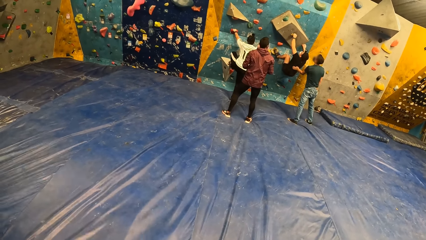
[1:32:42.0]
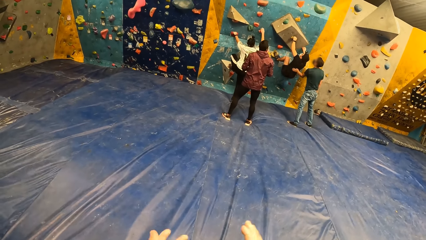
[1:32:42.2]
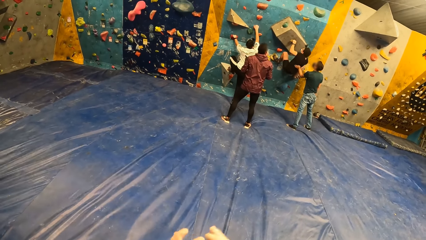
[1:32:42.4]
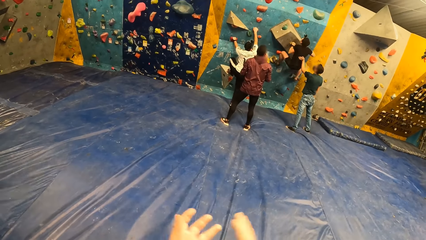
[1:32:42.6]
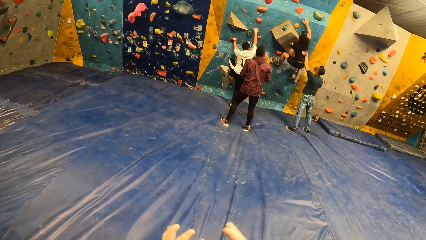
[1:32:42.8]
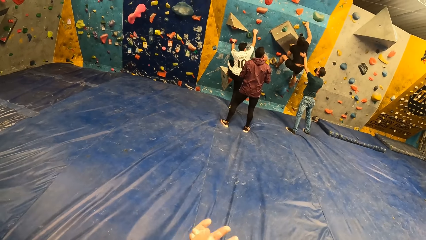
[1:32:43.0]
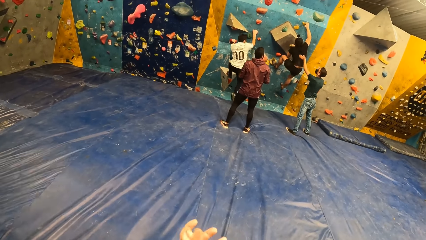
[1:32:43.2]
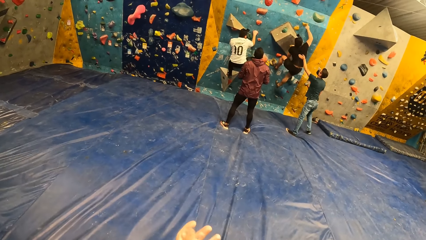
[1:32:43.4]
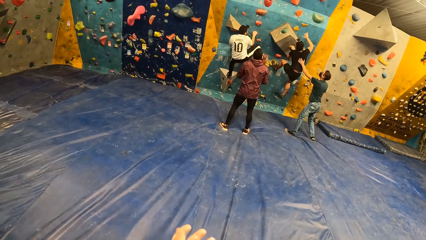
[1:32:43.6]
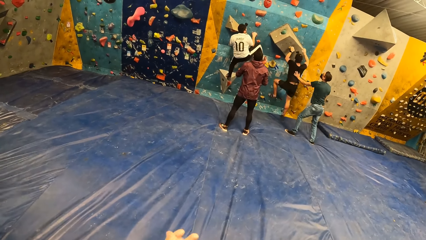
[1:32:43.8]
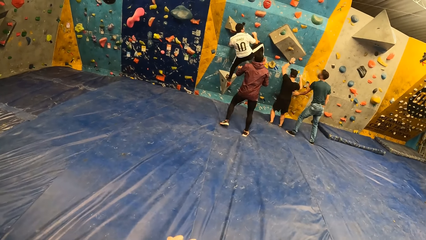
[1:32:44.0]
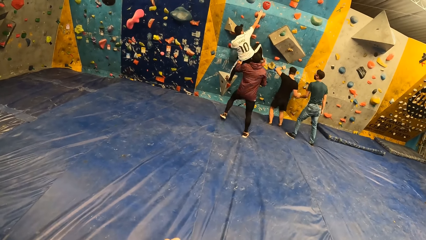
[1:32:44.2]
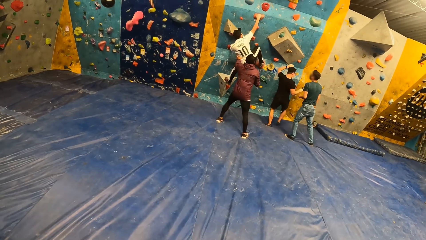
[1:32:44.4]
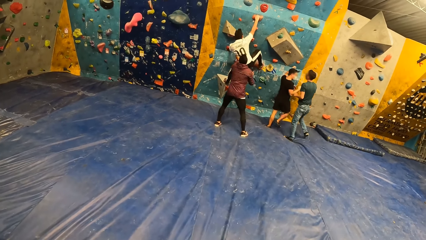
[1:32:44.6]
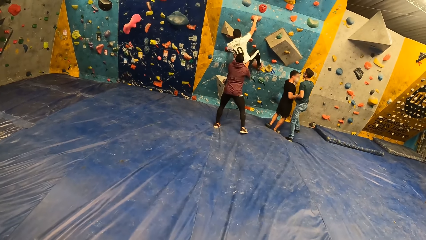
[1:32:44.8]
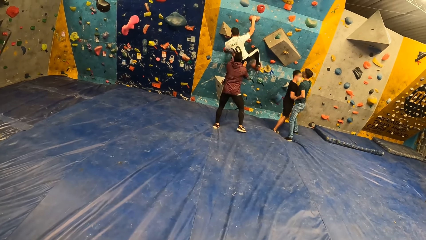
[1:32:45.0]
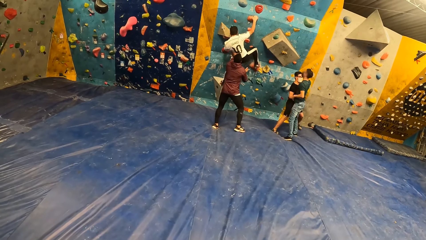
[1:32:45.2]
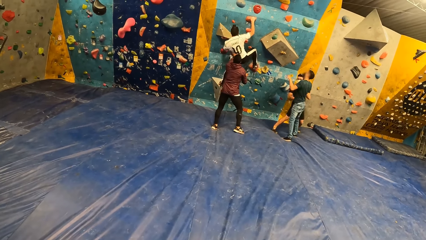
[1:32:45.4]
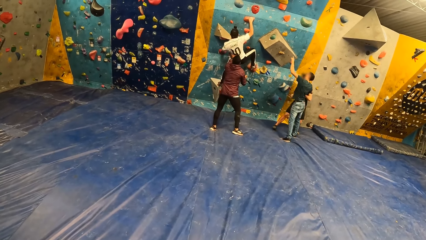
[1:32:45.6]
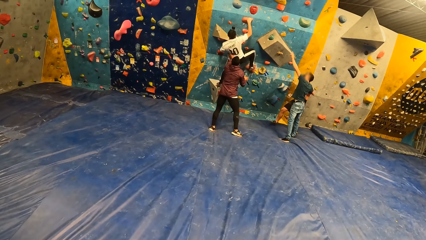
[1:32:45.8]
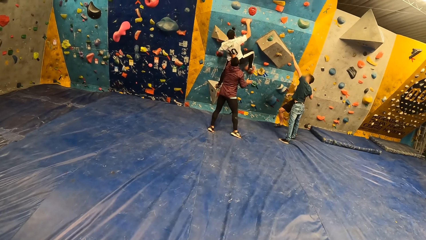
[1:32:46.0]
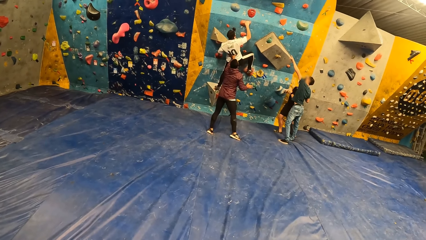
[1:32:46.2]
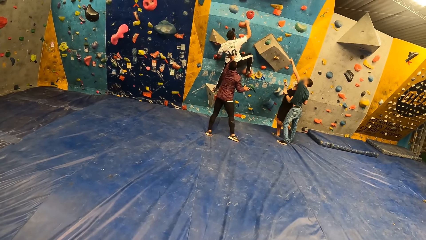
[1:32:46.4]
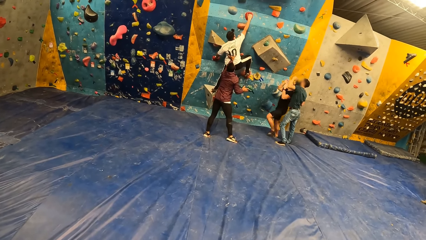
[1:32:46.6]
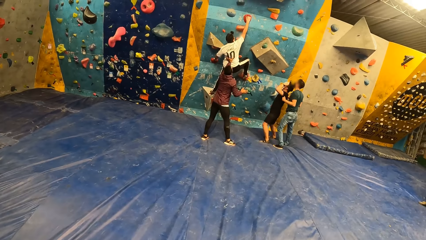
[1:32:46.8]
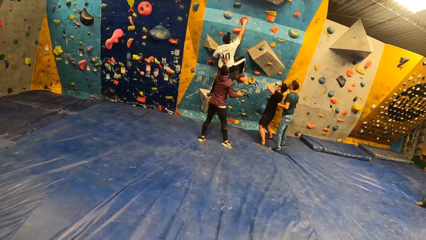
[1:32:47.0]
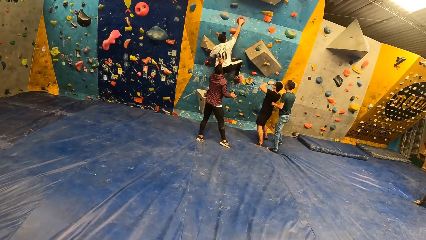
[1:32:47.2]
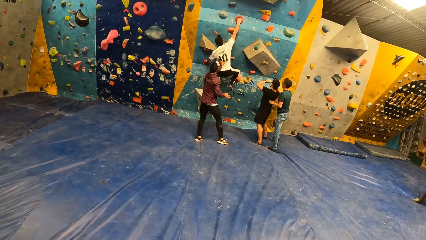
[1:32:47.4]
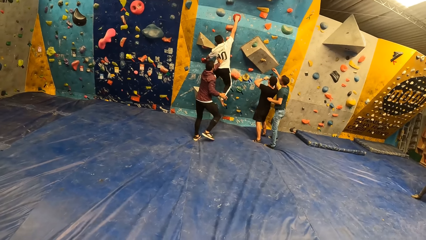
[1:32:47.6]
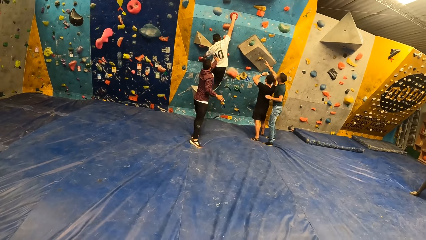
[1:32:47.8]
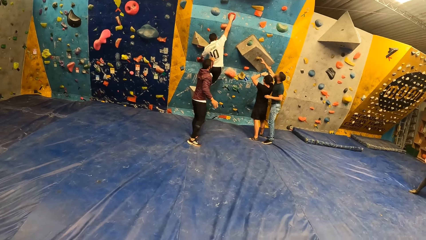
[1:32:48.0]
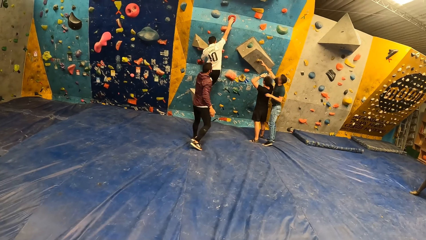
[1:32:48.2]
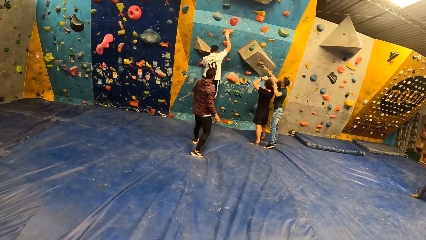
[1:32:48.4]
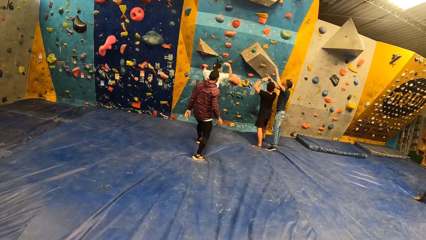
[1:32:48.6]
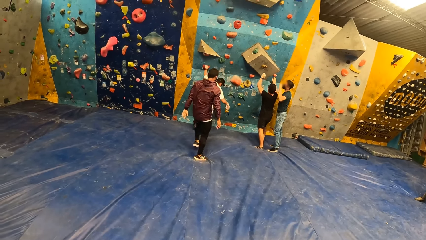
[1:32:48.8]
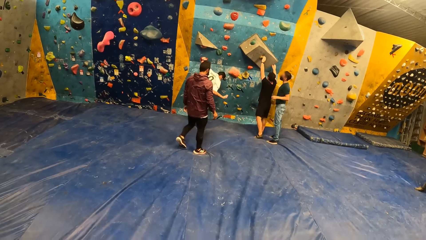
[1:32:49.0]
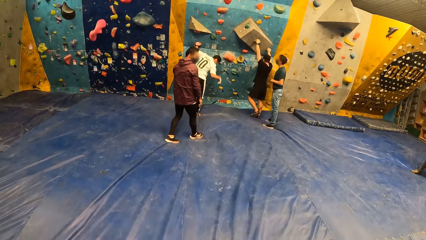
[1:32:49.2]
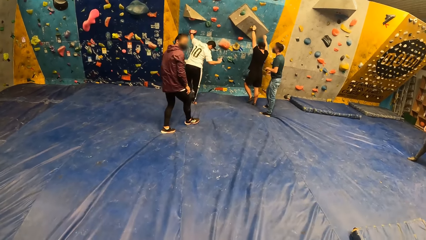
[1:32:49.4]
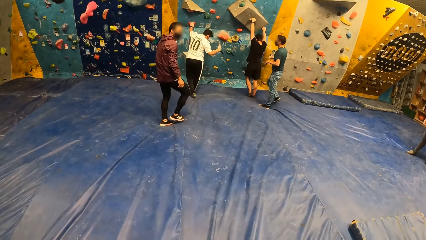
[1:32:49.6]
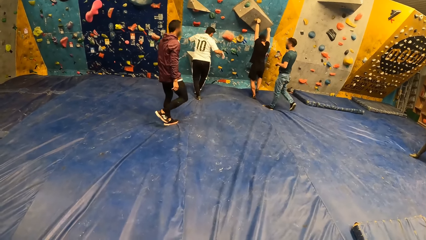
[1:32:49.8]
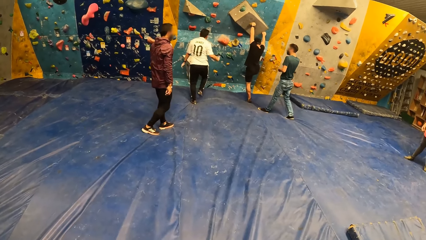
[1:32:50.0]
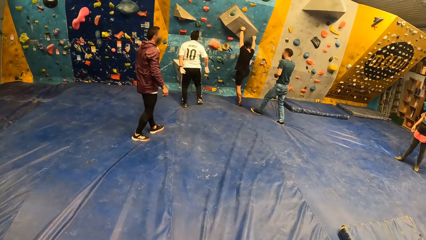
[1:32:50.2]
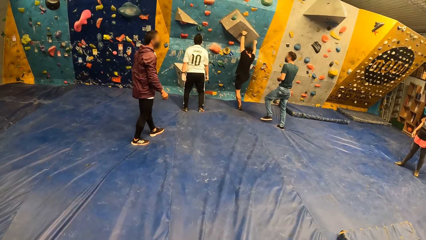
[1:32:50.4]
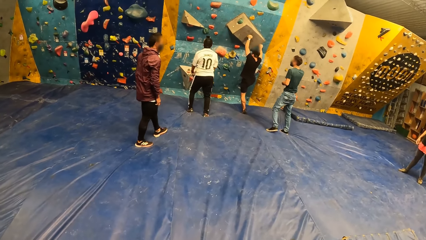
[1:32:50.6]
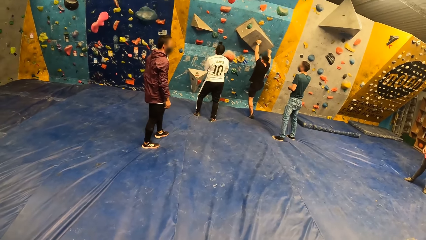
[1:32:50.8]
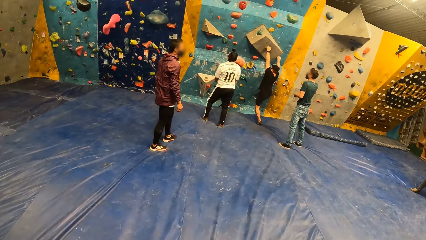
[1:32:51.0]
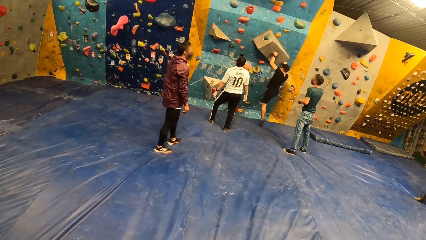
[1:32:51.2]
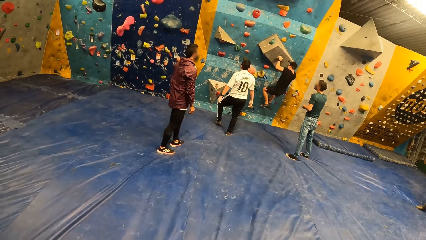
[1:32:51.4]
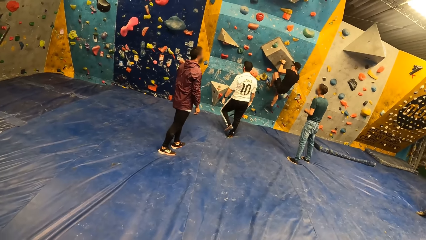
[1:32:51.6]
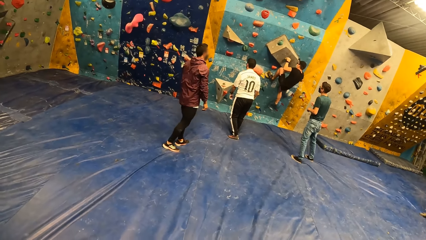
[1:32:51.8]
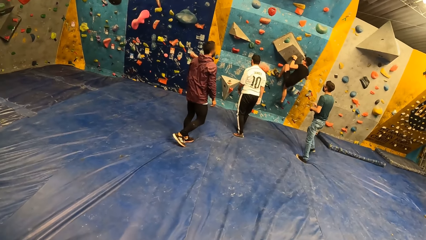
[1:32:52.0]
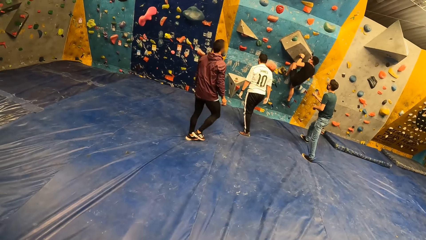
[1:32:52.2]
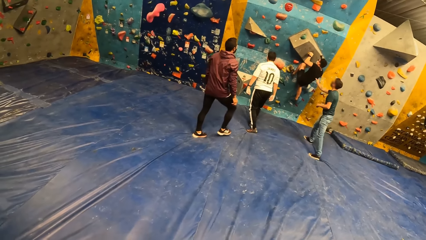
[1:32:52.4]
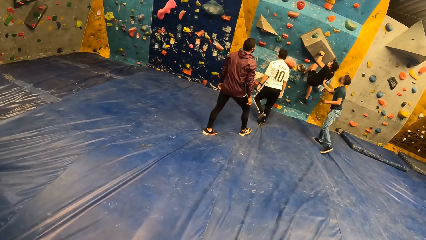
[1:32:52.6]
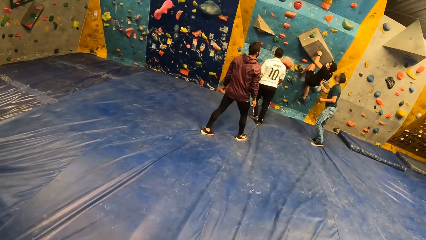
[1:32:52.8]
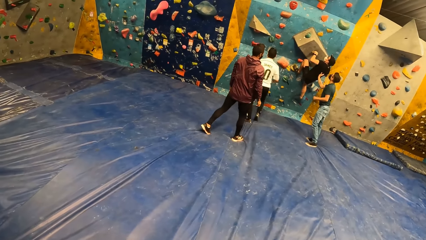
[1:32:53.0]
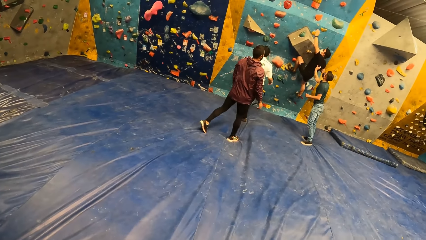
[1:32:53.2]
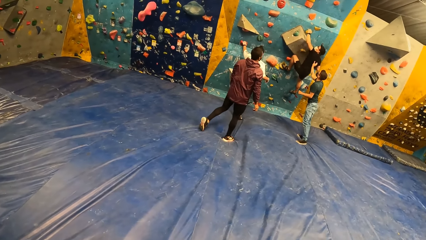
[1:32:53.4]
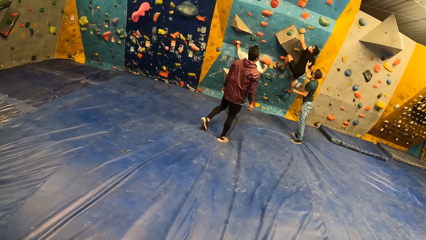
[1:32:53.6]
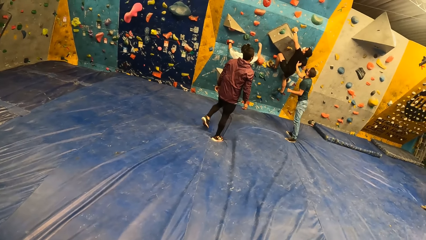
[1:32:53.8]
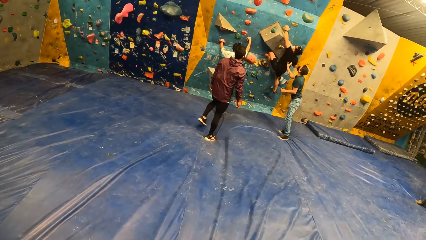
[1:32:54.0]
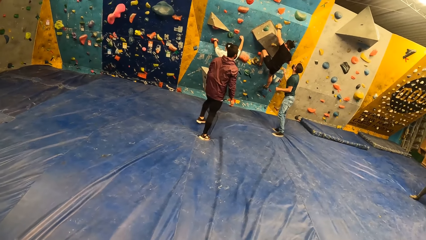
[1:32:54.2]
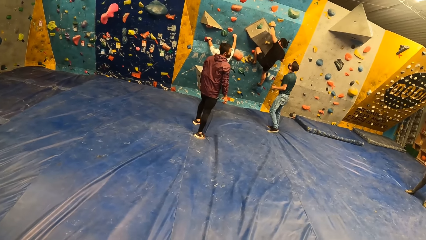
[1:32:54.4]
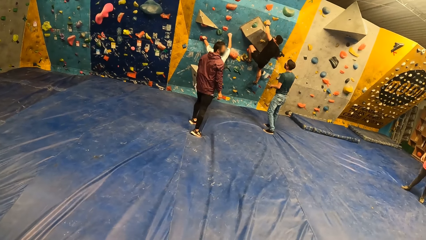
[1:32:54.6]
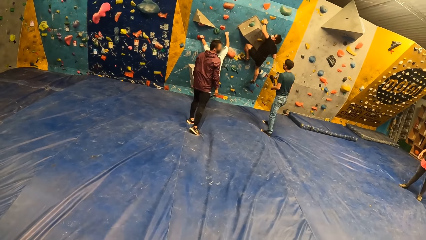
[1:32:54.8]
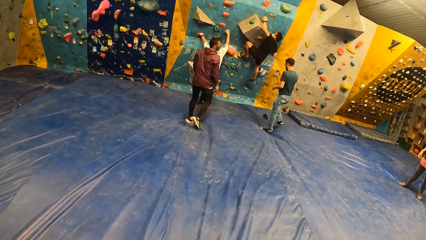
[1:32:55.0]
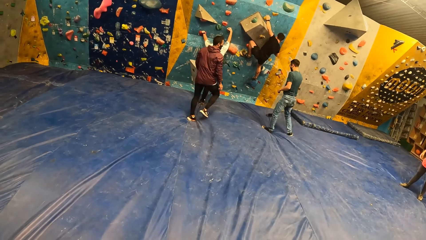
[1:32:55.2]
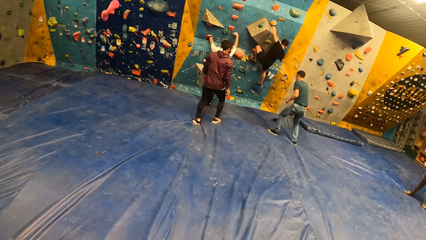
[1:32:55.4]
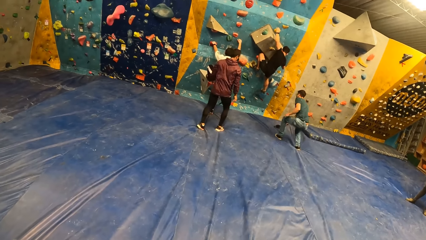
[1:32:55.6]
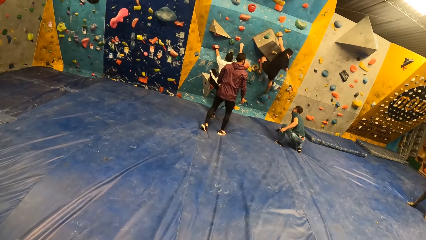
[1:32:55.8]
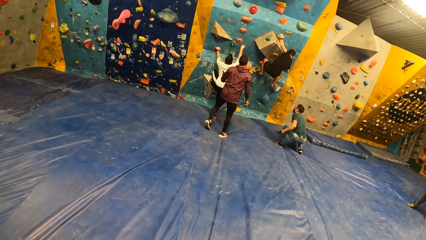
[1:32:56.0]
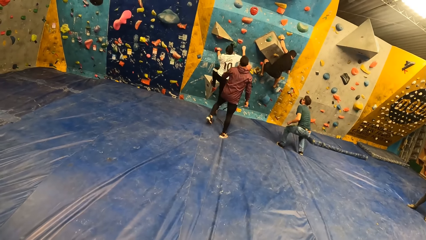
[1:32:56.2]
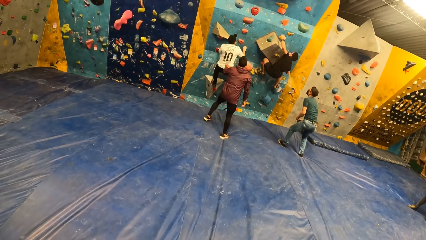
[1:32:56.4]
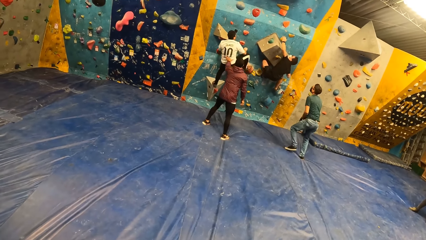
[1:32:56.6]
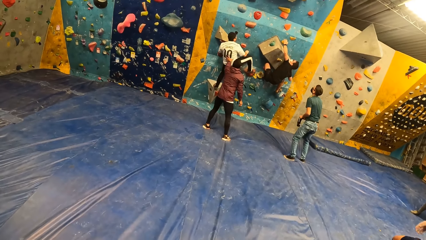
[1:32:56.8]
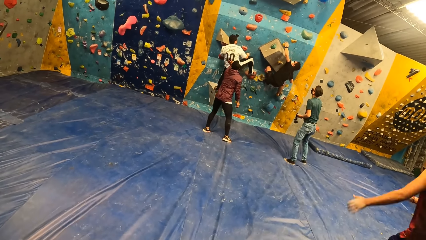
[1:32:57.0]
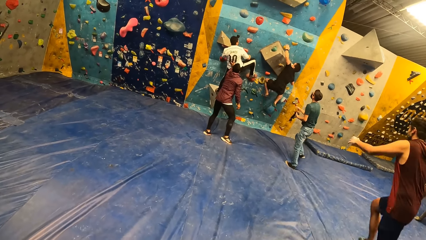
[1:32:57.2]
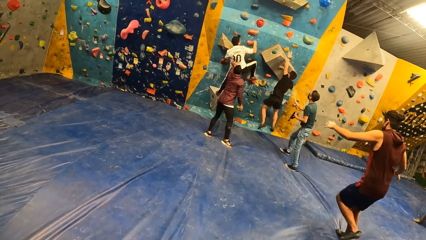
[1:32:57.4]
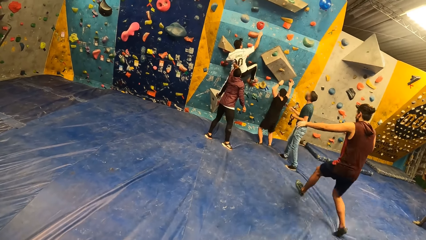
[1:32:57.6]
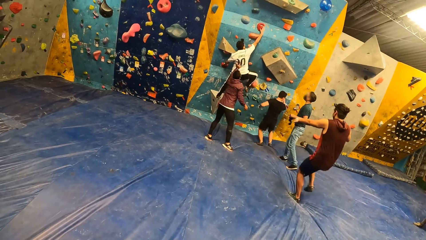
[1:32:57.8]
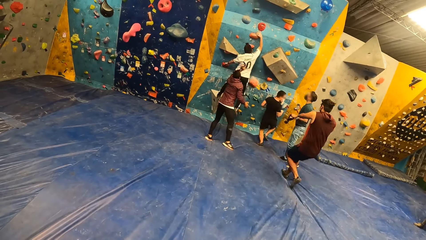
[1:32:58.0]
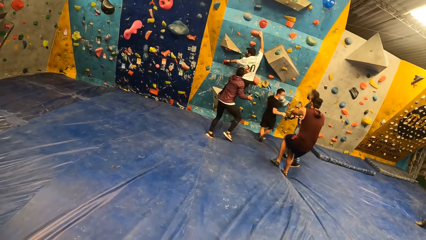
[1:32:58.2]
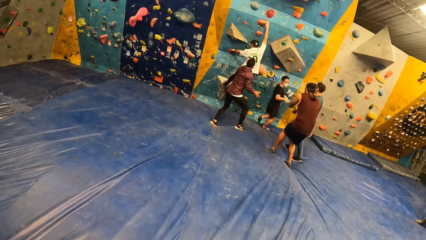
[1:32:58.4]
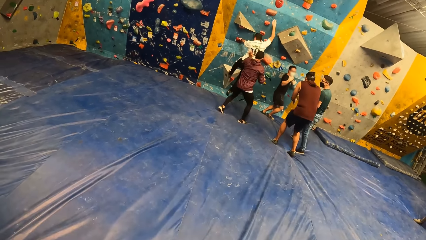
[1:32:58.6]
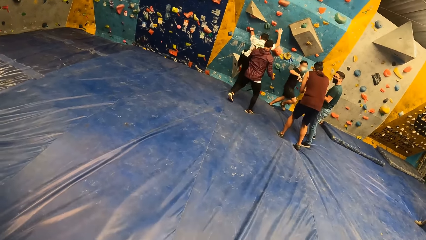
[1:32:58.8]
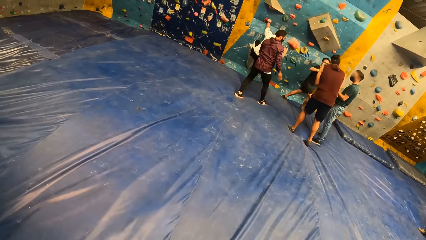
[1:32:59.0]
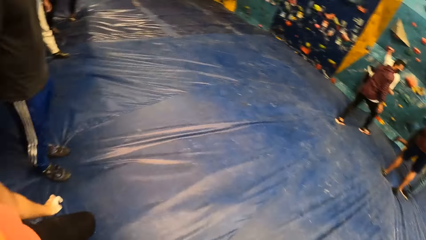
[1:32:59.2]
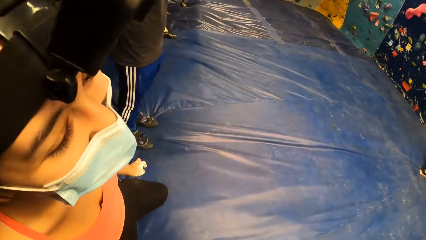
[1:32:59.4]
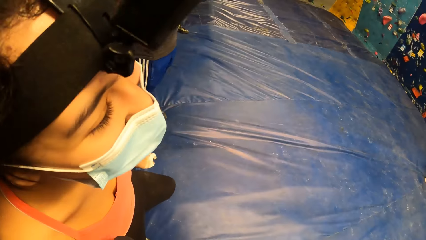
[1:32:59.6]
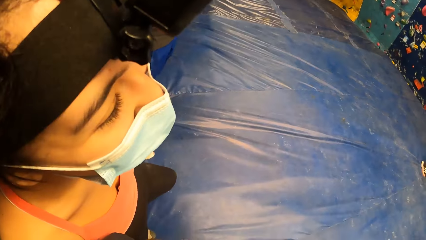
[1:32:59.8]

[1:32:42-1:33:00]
A man climbs up the bouldering wall with both hands. Another man falls off the bouldering wall to the crash pad. The instructor interacts with the second man. Another instructor touches the first man with his left hand. The first instructor touches the bouldering wall with his right hand. The first man falls off the bouldering wall to the crash pad. The second man climbs up the bouldering wall with both hands. A third man climbs up the bouldering wall with both hands. A camera falls off the head of the second man to the crash pad. The first instructor picks up the camera from the crash pad with his right hand. The other instructor touches the first man with his left hand. The second man falls from the bouldering arena to the crash pad. The first man falls off the bouldering wall onto the crash pad.
